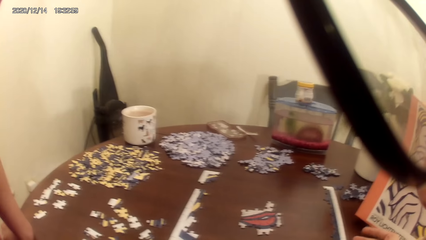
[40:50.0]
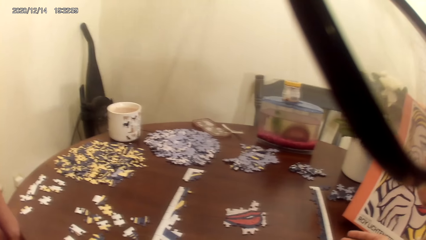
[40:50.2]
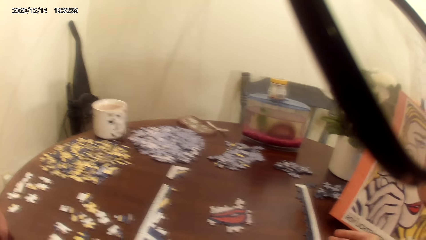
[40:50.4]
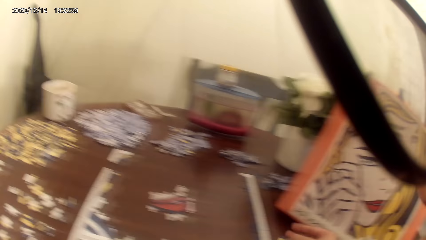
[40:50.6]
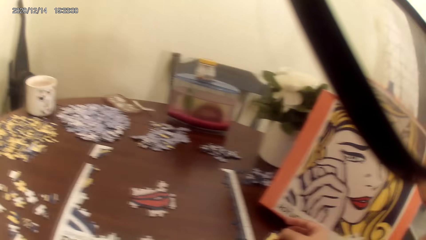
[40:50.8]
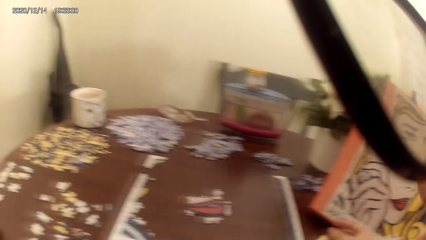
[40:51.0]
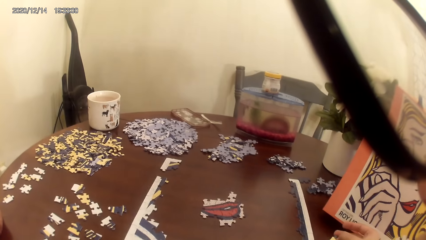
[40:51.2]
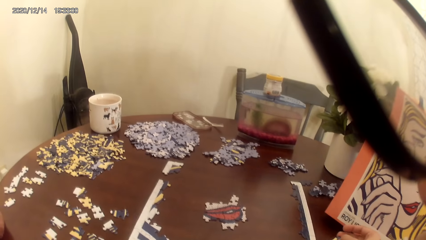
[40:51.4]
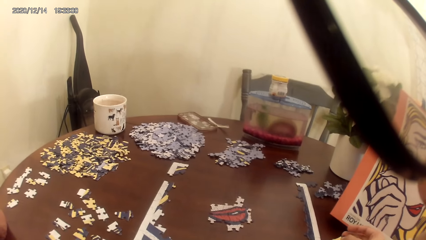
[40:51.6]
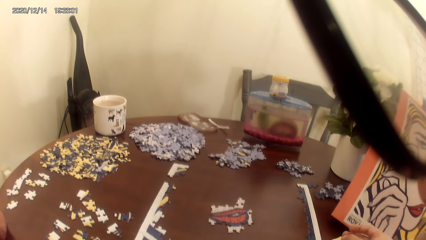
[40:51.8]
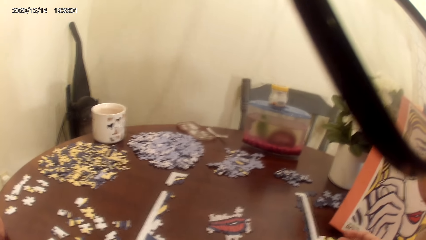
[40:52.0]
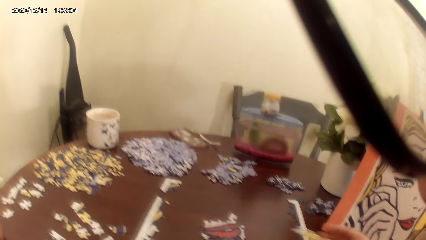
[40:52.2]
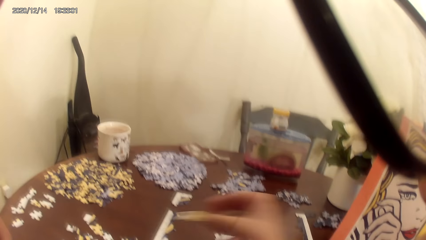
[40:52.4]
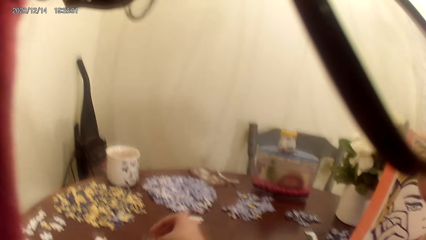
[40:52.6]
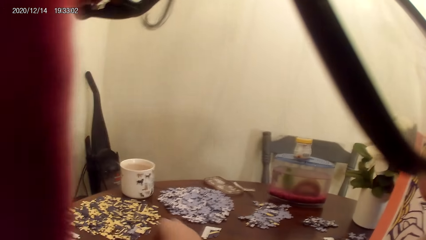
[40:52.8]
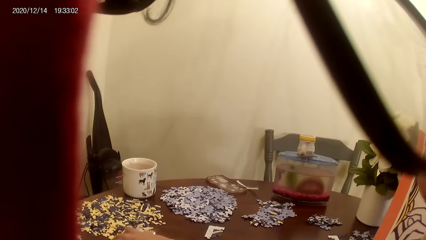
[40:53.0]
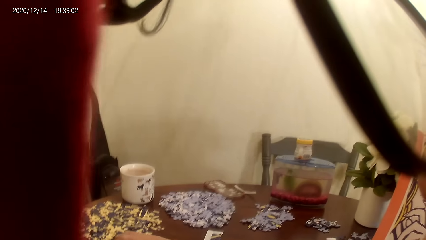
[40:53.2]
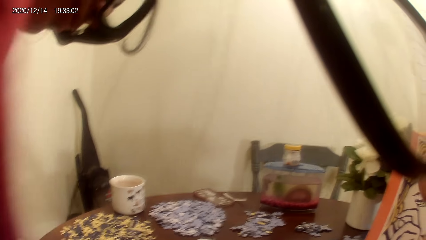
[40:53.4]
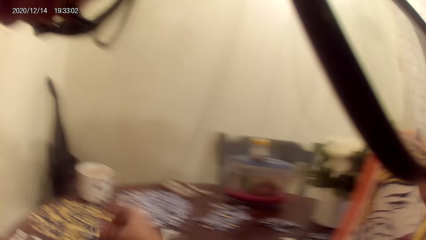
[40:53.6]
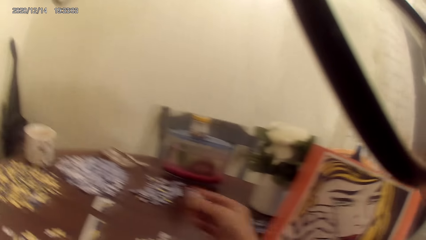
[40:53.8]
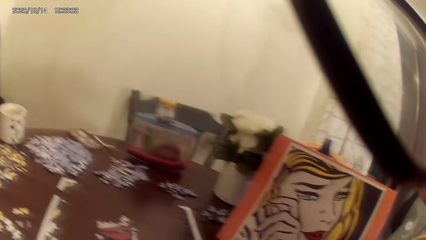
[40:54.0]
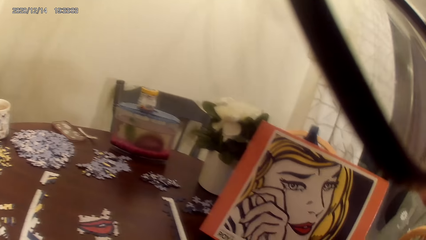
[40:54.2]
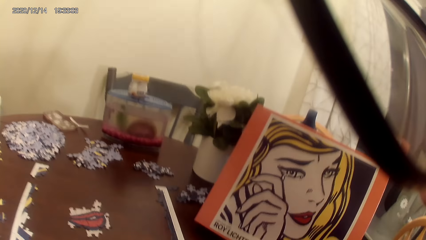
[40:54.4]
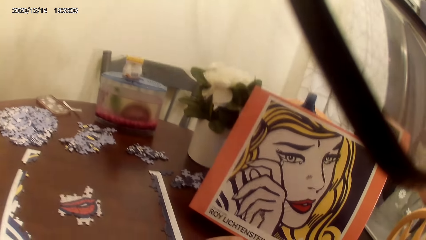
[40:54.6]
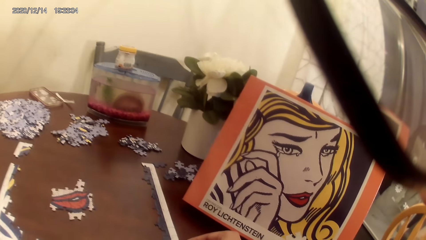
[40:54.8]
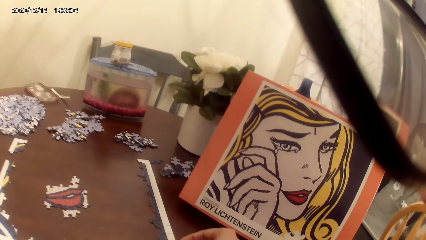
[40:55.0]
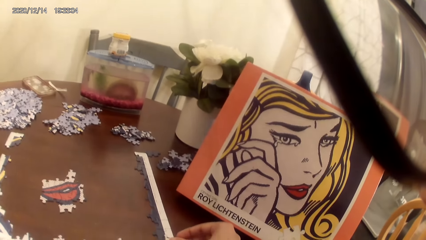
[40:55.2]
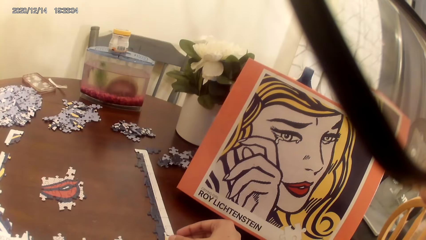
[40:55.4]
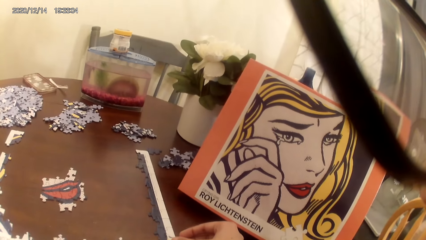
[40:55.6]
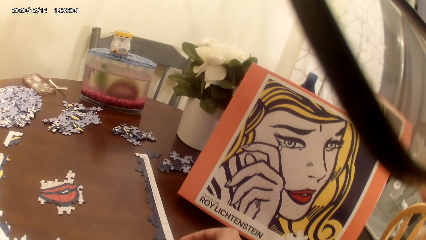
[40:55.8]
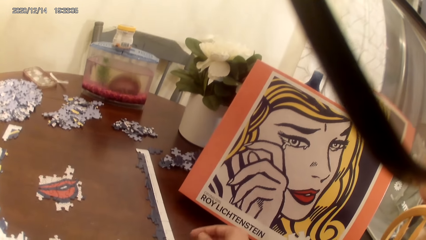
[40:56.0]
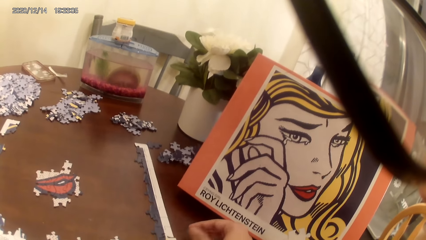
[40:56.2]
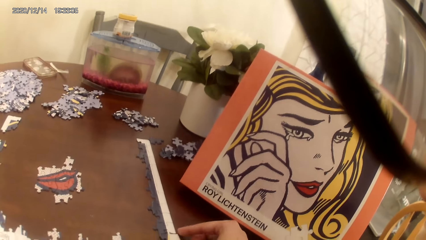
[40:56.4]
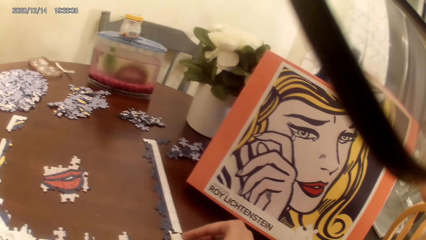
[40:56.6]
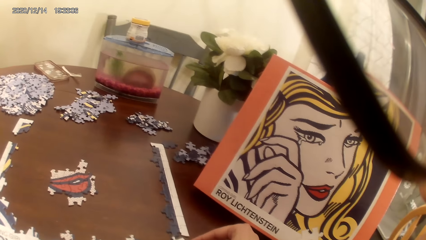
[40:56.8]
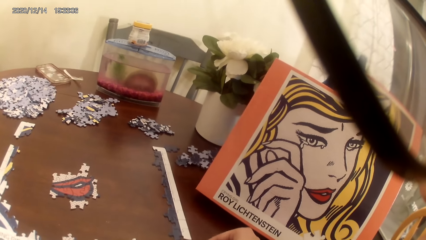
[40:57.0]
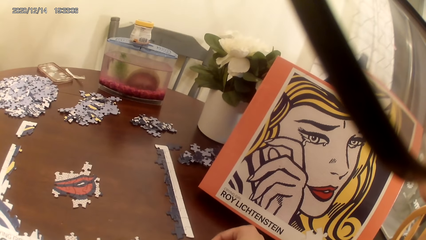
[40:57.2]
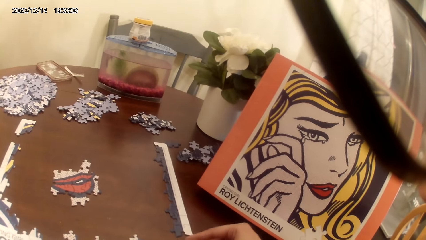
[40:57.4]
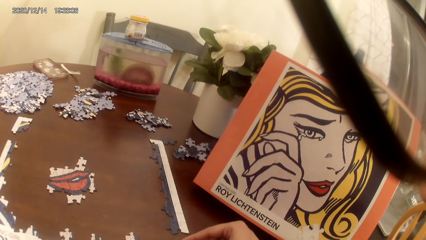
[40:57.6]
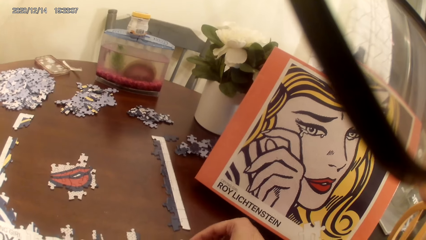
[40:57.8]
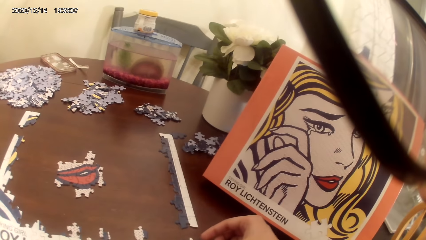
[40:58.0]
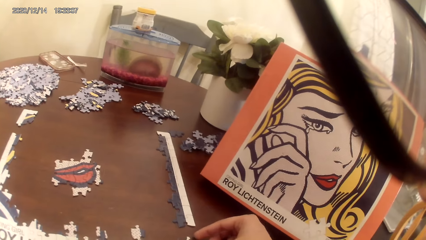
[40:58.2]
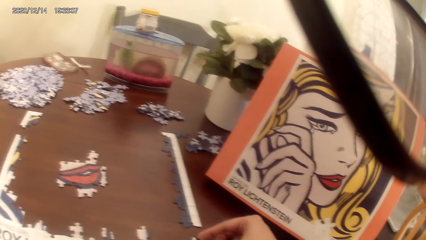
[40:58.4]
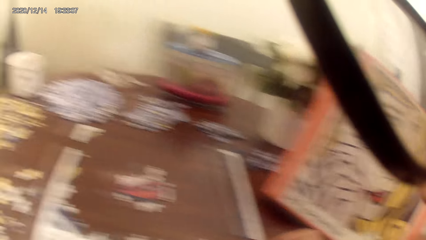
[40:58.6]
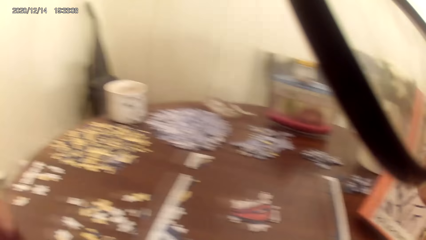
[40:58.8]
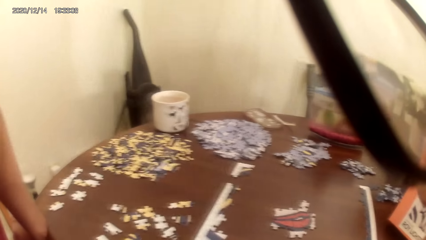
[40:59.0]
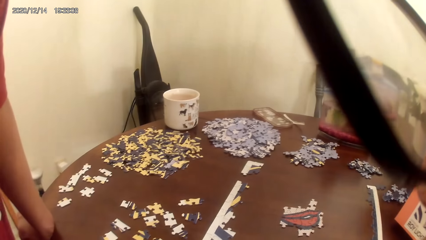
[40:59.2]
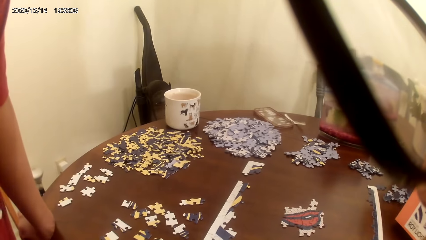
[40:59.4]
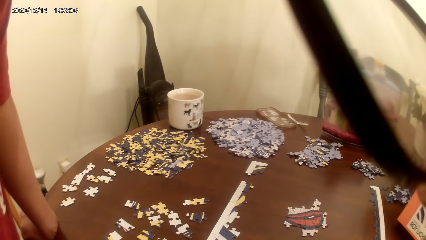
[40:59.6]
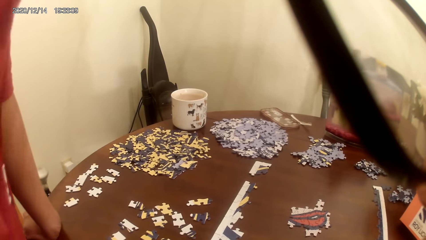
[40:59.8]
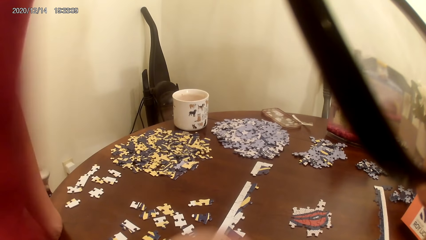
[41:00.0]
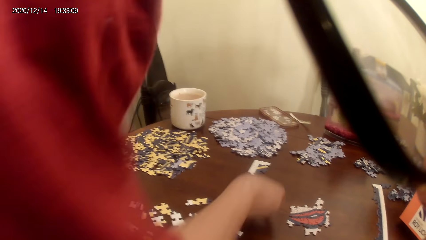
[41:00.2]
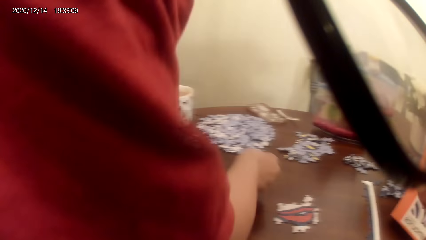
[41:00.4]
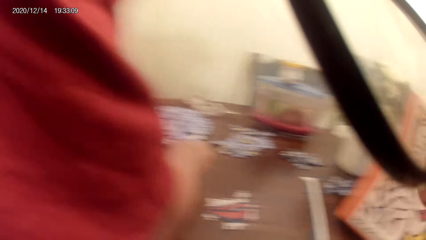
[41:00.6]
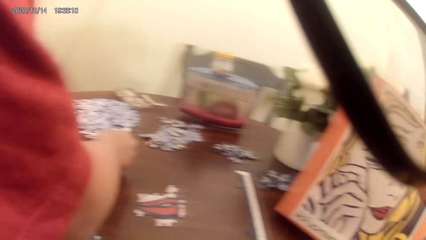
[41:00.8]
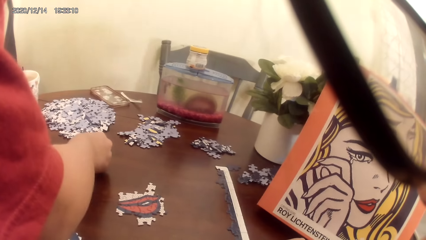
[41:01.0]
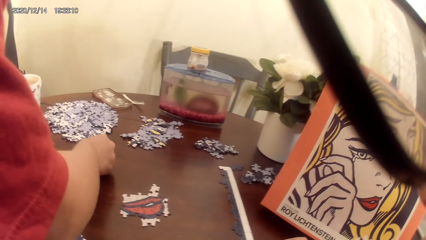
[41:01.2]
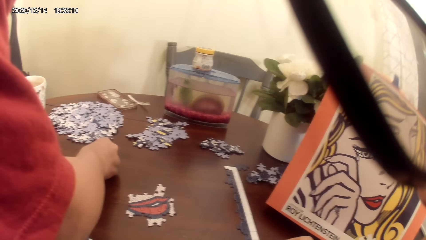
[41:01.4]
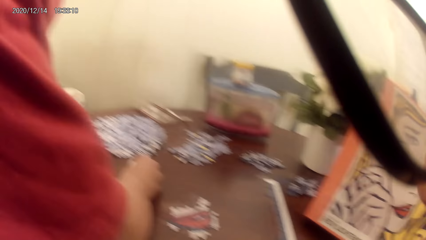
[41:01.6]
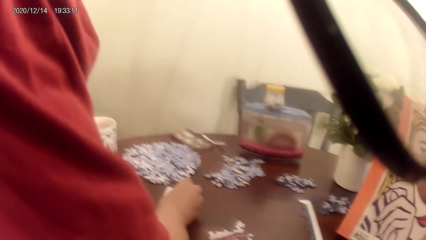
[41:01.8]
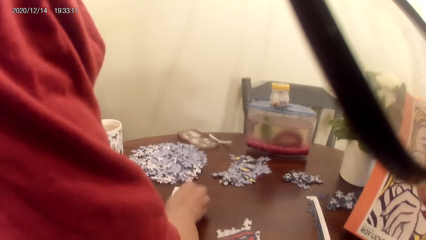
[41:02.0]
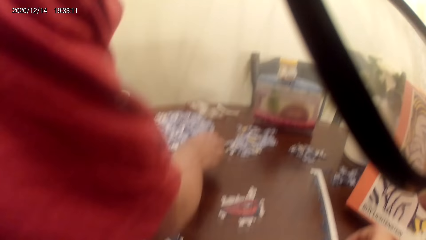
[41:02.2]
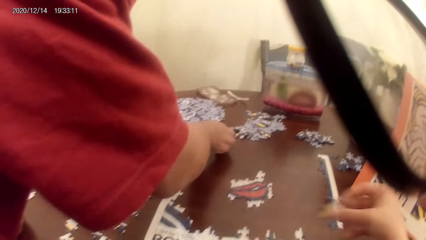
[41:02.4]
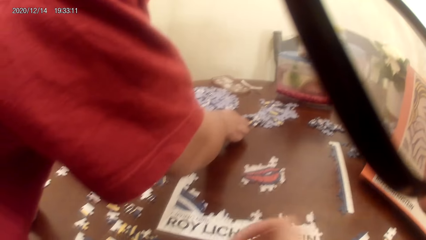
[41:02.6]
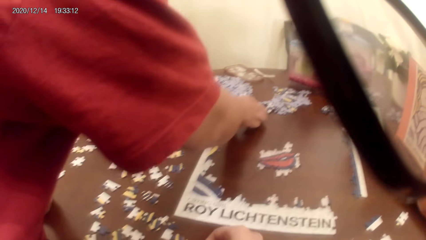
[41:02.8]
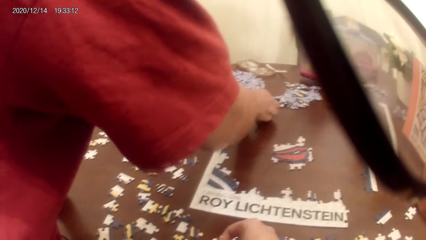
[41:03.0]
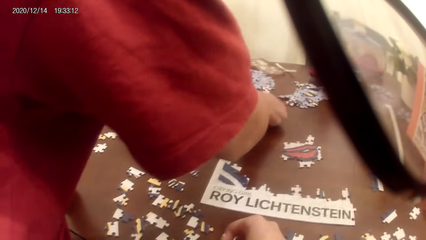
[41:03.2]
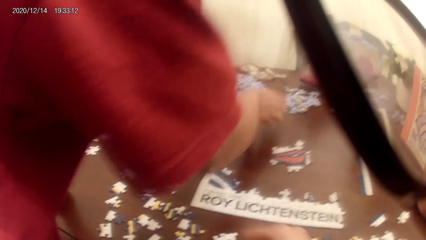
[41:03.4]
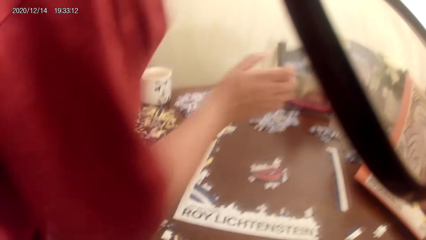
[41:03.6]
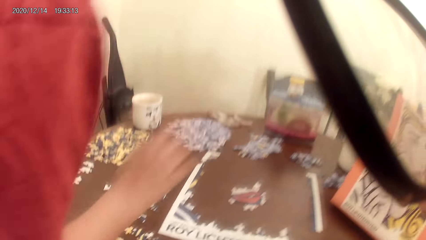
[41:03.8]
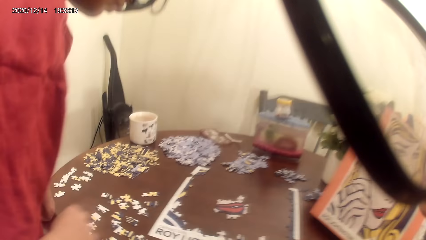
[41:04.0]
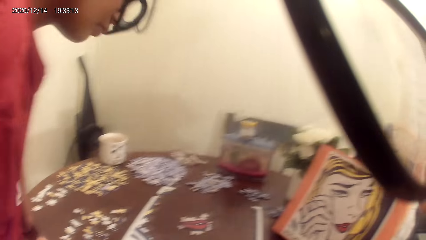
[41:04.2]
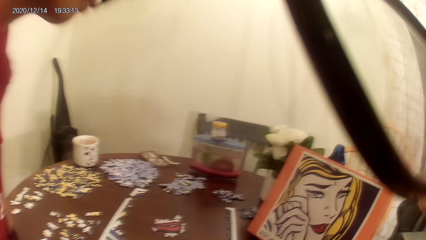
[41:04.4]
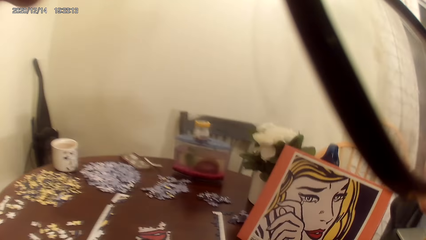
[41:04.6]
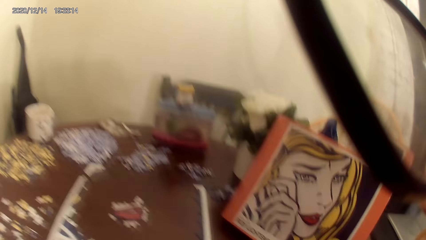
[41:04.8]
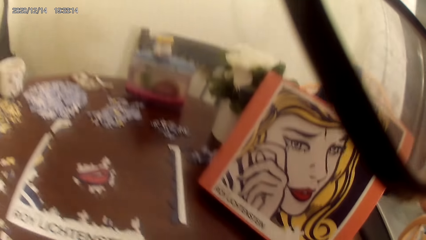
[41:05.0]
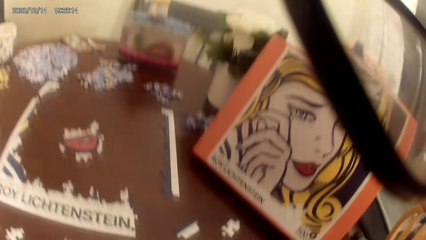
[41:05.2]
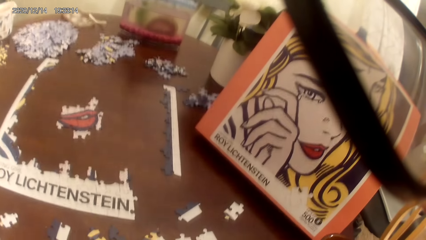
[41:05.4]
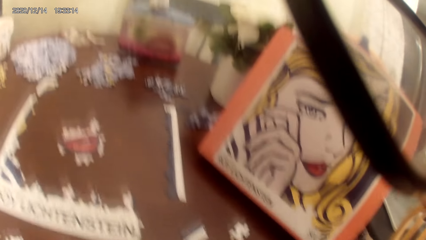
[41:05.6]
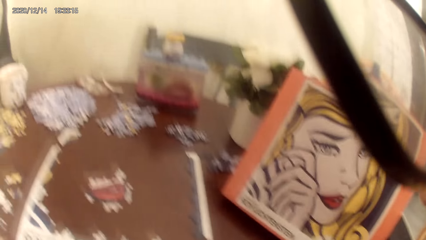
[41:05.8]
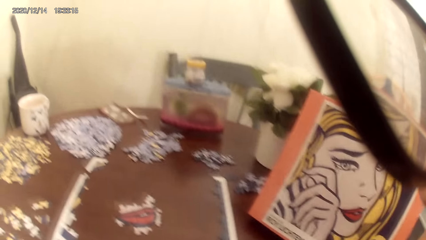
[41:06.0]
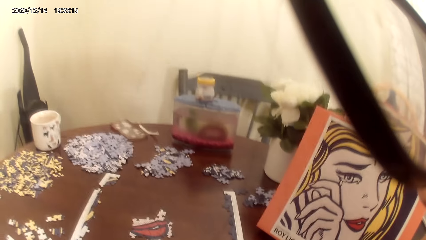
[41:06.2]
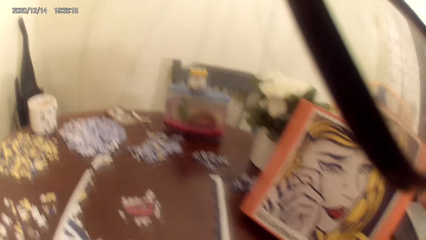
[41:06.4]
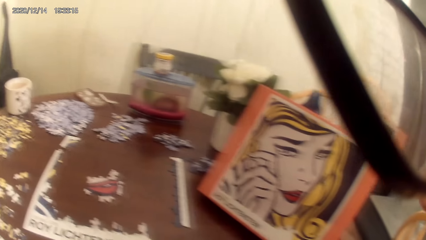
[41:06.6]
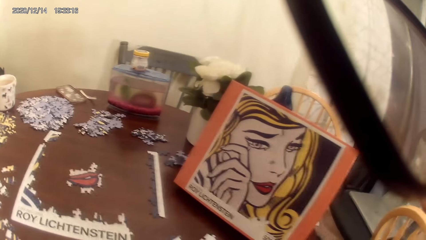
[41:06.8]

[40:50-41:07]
The camera wearer sings. They play a jigsaw puzzle game with a woman. They stare at the portrait. They sing. They play the jigsaw puzzle game with the woman. The woman plays the puzzle game. The camera wearer sings. They play the jigsaw puzzle game with the woman.
